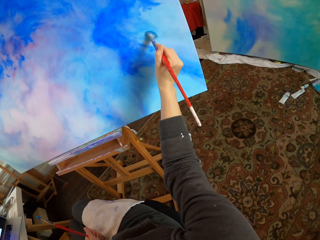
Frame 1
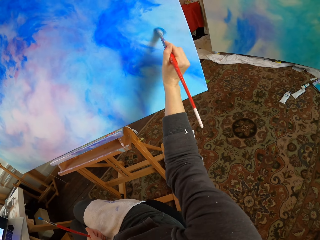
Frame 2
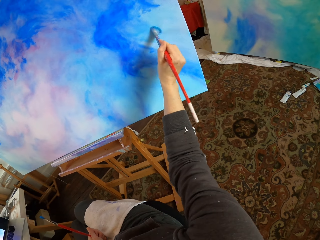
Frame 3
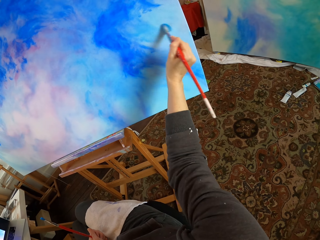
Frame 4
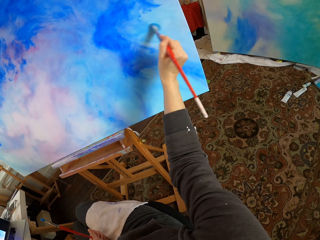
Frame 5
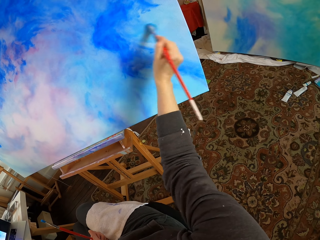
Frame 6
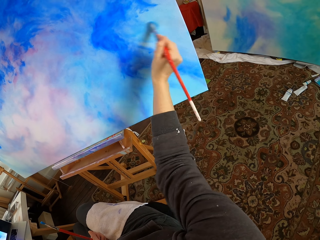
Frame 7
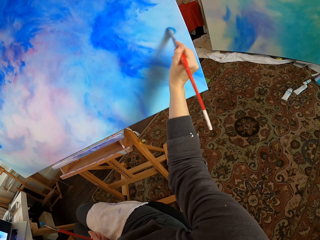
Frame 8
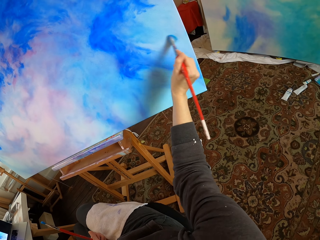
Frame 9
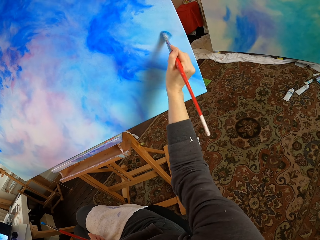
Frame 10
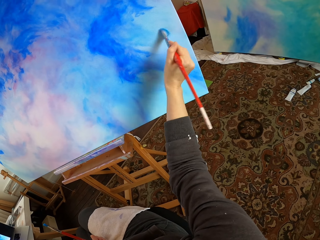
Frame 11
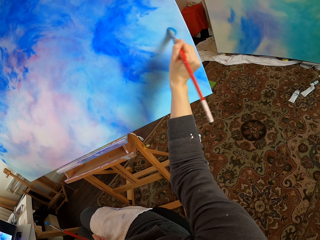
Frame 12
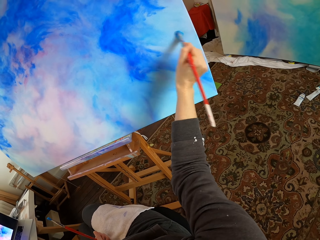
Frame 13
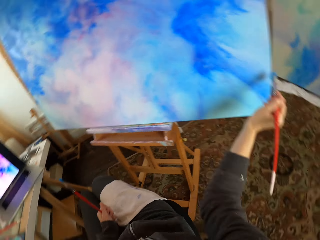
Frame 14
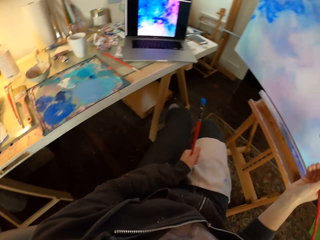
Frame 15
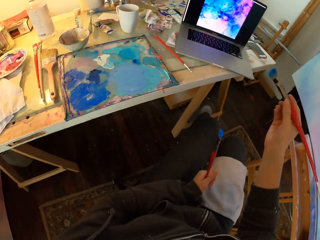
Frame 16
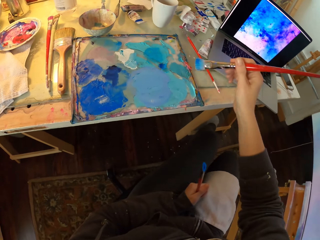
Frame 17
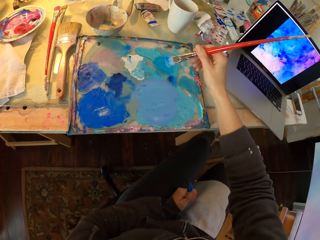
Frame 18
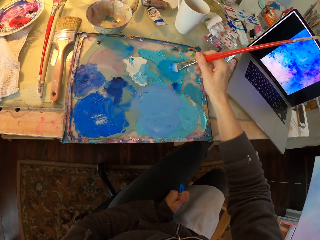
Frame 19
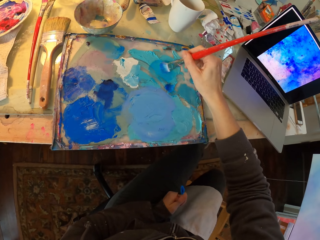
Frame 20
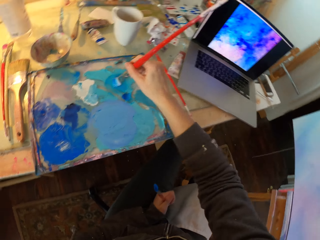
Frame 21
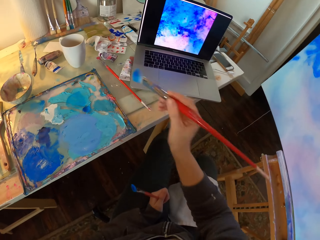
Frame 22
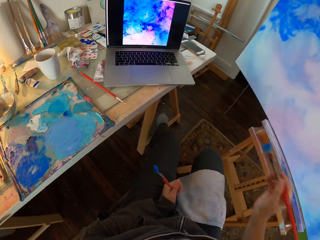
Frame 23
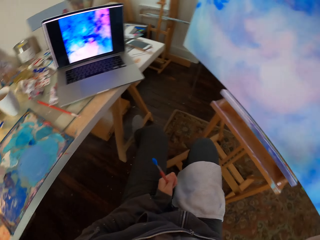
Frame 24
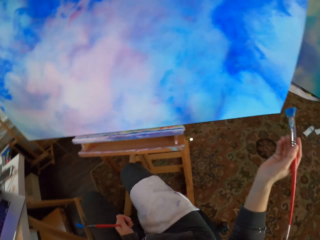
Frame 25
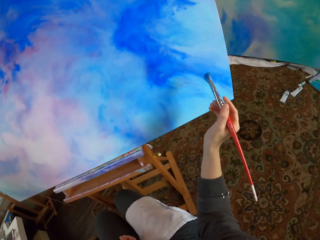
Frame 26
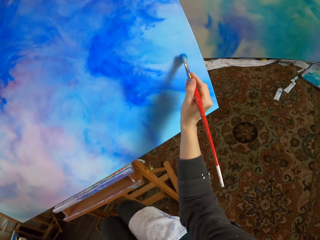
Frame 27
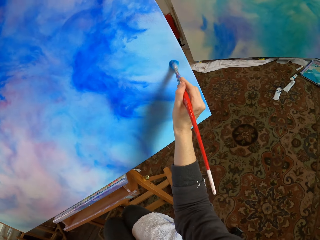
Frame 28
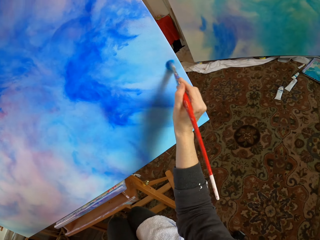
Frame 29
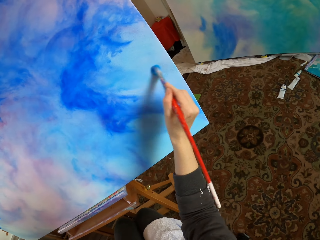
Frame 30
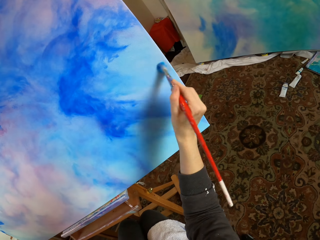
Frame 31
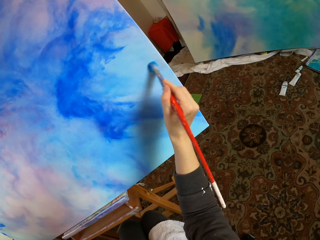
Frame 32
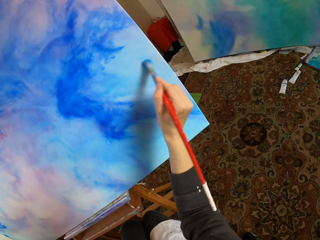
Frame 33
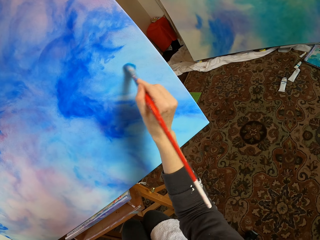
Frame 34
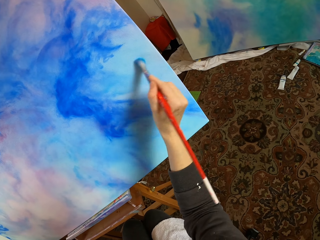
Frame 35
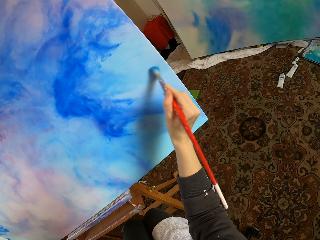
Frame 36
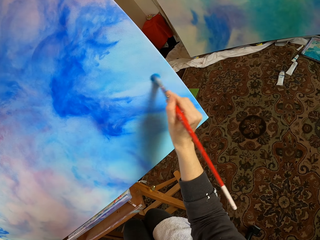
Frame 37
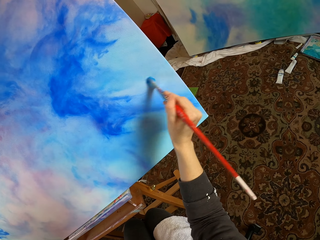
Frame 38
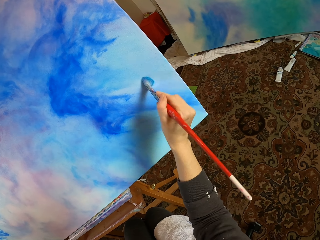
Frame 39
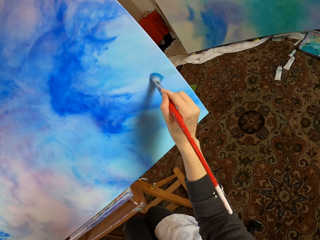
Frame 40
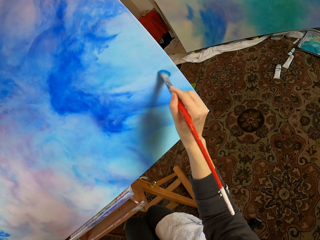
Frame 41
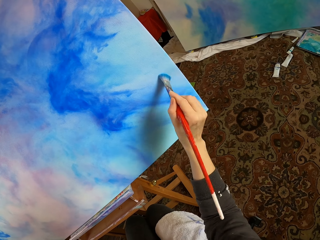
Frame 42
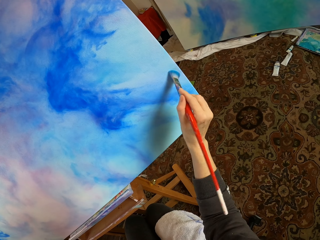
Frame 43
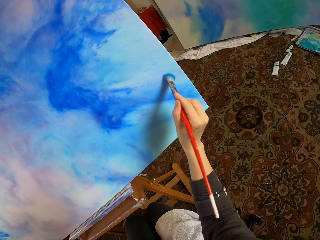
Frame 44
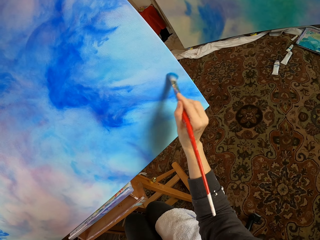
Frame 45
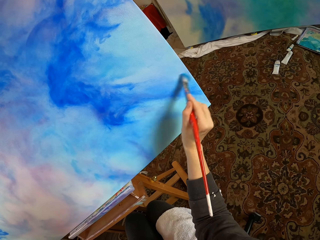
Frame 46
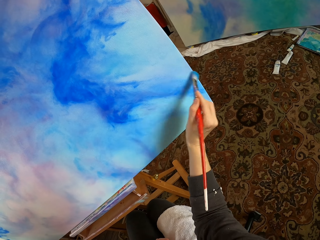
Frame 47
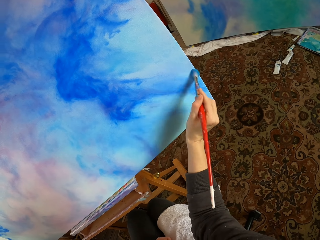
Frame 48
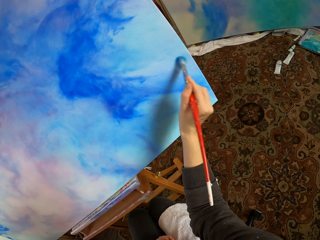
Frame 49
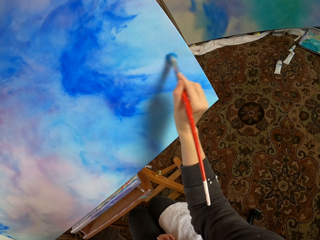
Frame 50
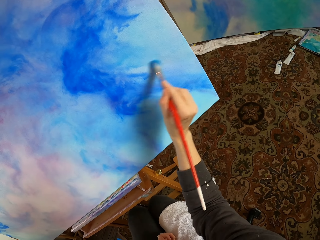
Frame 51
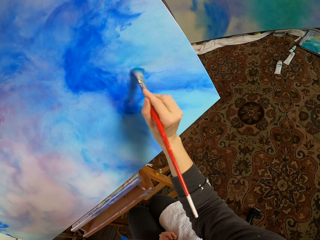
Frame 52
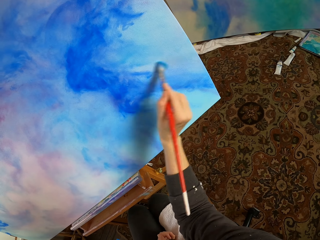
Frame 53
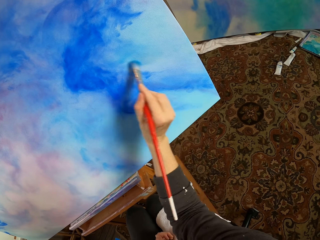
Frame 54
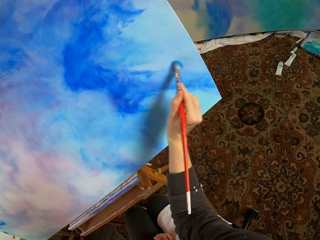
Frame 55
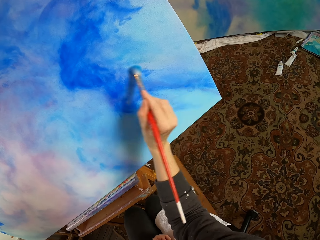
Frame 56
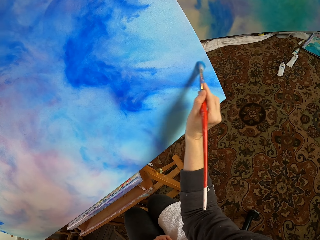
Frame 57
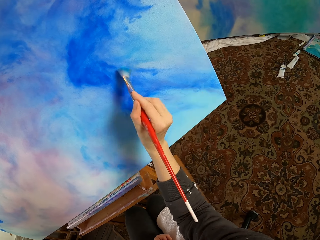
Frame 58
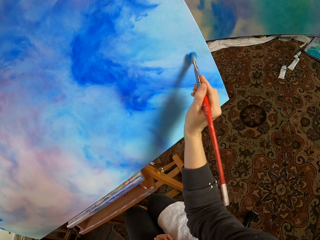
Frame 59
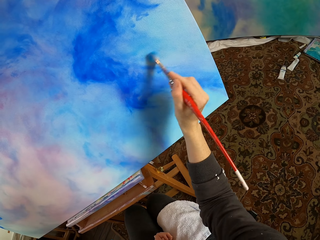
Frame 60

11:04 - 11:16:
The camera wearer dips the paint brush in the paint paste or paint pallet. They lift the hand with the paint brush and paint using the paint brush.

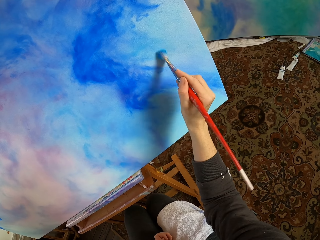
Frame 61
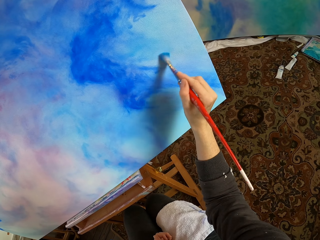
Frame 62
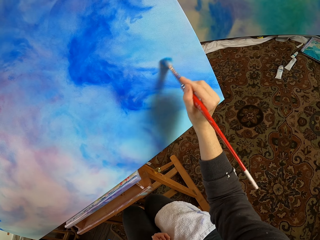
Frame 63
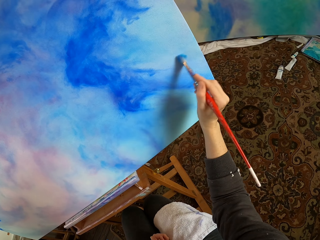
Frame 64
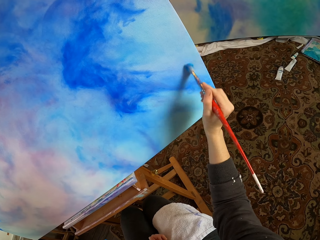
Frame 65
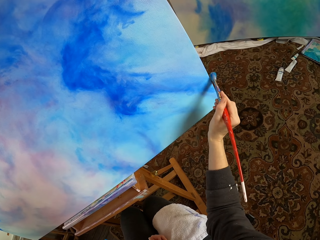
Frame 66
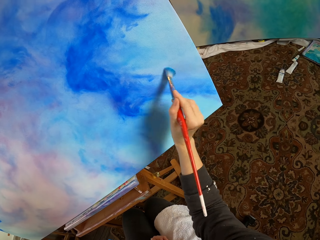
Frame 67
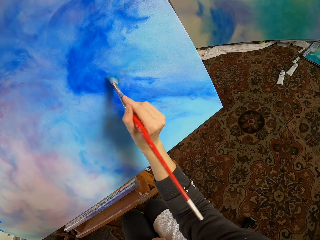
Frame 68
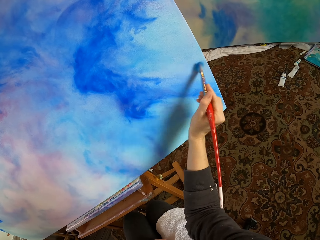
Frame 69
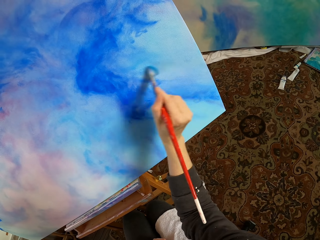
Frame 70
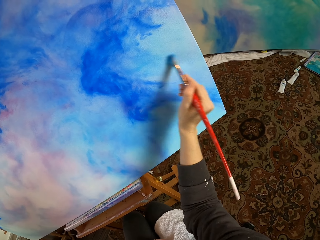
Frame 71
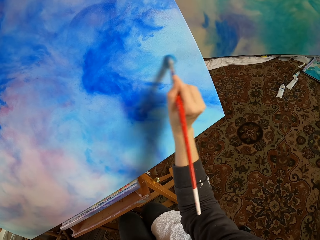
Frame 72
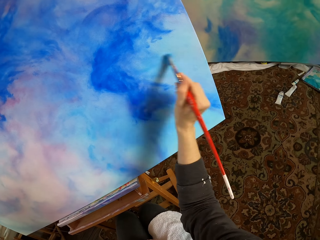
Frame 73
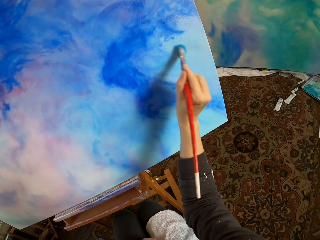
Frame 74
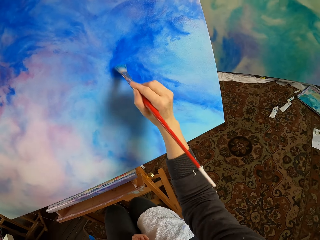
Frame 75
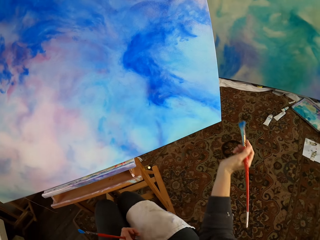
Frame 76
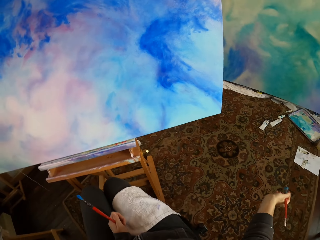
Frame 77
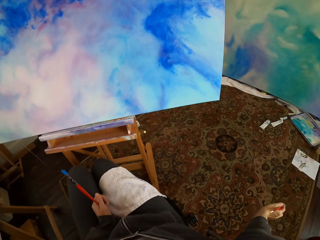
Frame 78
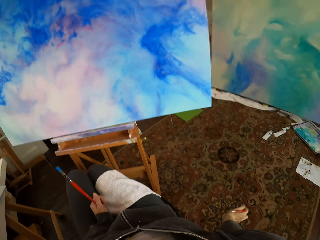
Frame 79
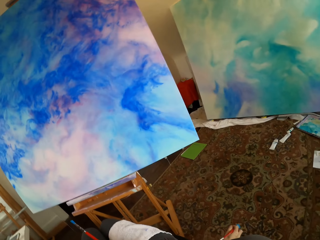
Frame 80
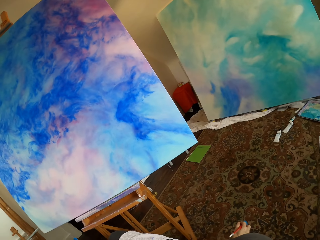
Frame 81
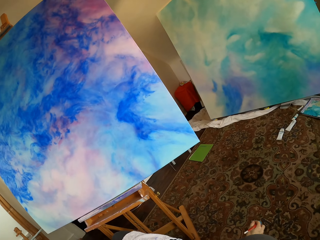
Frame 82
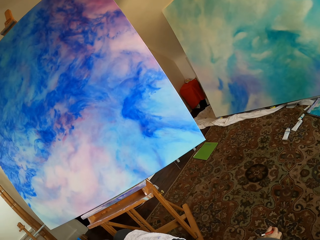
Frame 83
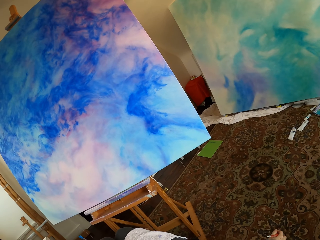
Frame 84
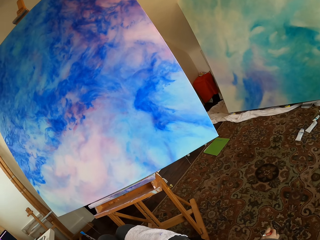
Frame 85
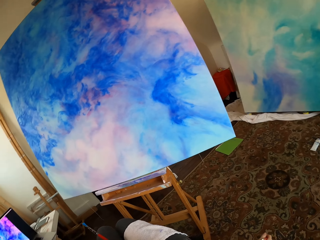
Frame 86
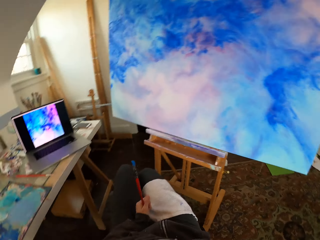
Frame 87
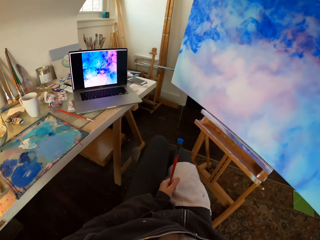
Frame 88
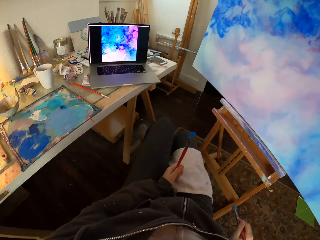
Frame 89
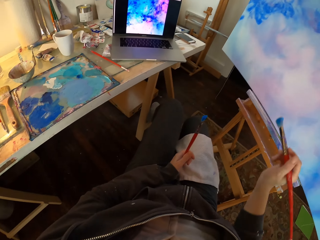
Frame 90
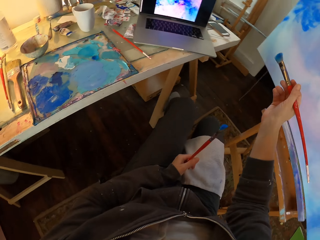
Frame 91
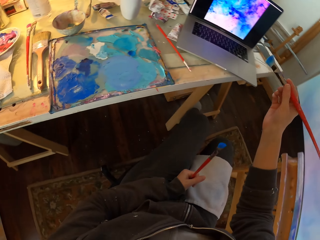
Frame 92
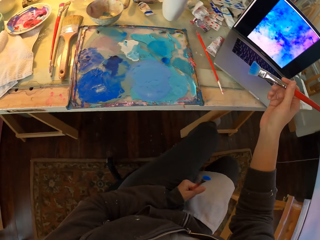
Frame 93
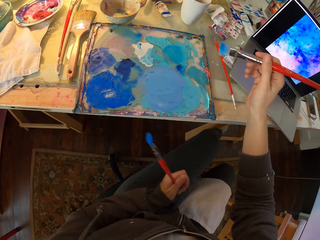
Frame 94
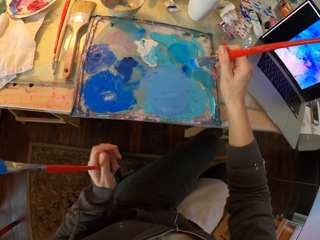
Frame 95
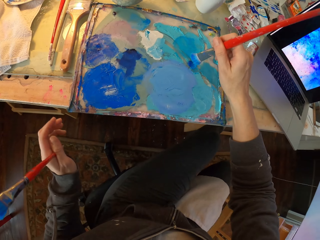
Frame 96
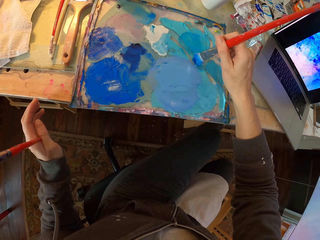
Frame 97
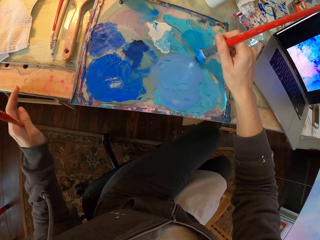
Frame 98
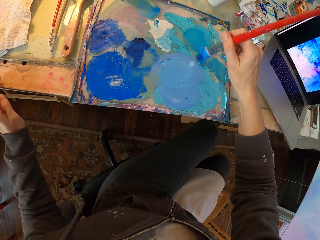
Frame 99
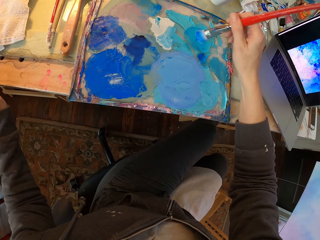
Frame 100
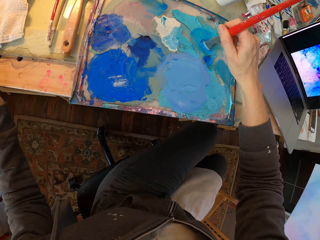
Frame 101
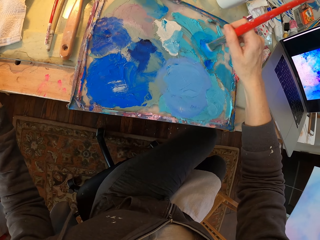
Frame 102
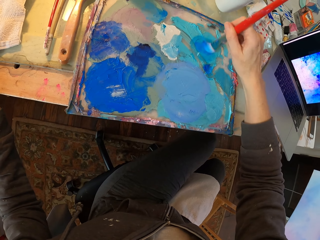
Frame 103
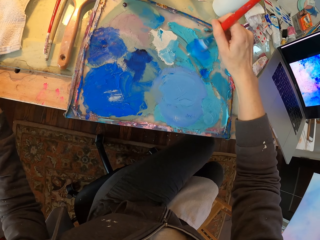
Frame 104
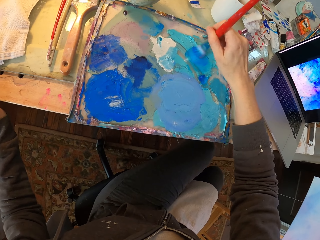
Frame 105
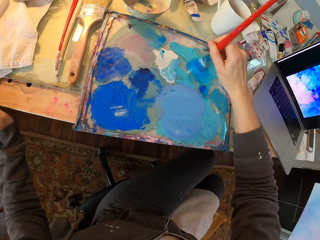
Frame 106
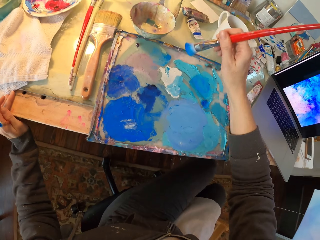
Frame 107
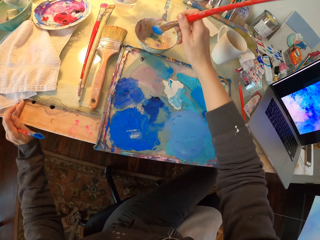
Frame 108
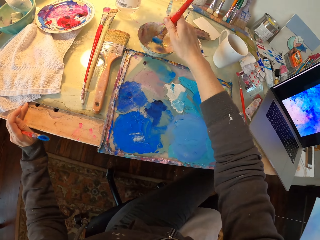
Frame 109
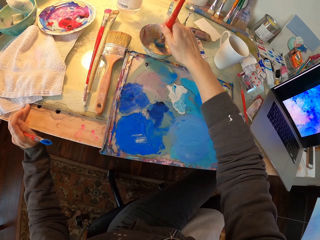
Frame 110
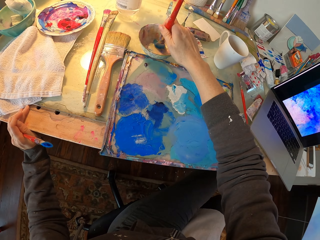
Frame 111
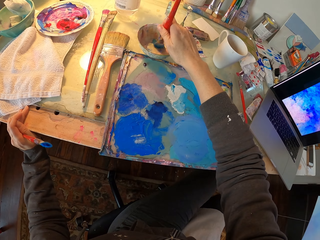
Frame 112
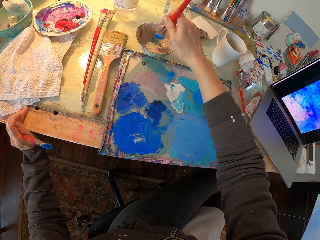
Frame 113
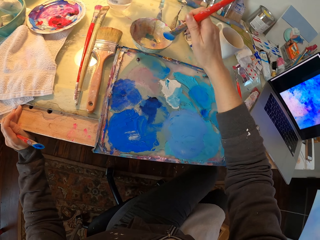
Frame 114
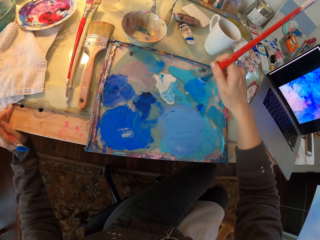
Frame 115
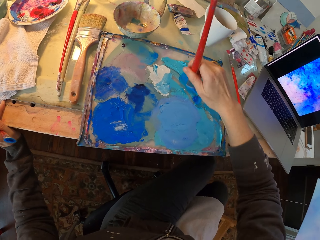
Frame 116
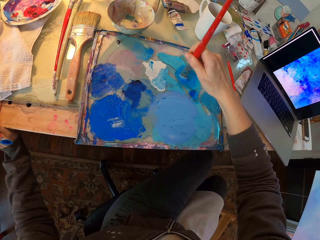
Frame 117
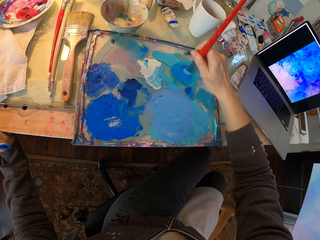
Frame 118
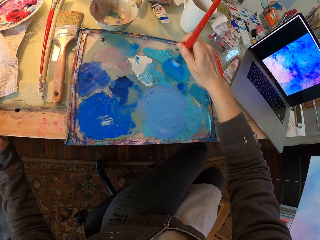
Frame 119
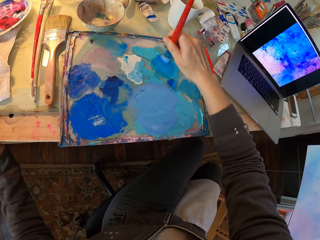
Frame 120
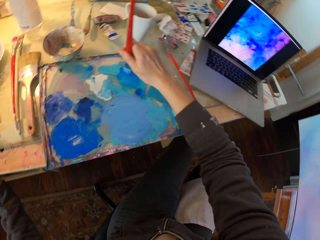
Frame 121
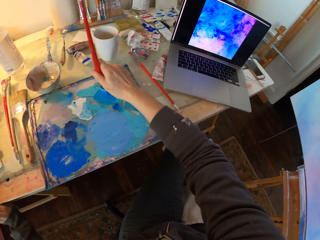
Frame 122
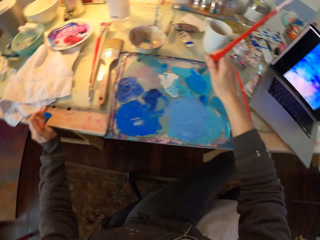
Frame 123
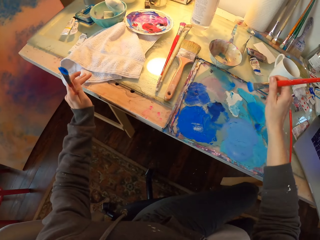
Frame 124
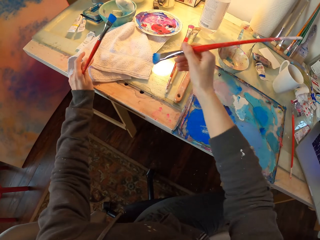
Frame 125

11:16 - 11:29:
The camera wearer drops his hand carrying the paint brush. He lifts the hand carrying the paint brush. He dips the paint brush in a paint paste on the paint pallet. He dips the paint brush in the bowl containing paint. He scrubs the paint brush on a hand towel. He dips the brush in the paint pallet.
